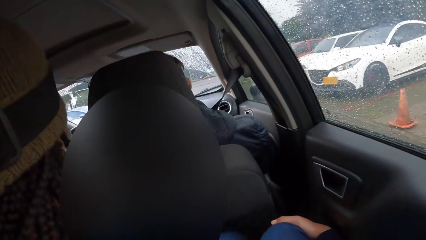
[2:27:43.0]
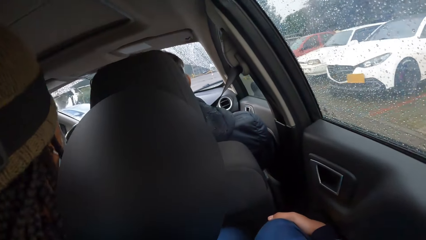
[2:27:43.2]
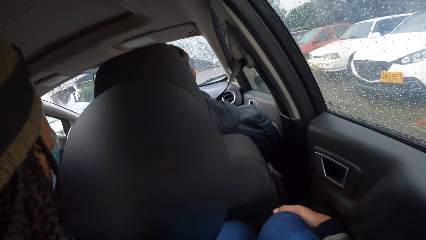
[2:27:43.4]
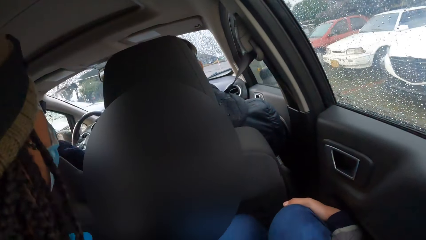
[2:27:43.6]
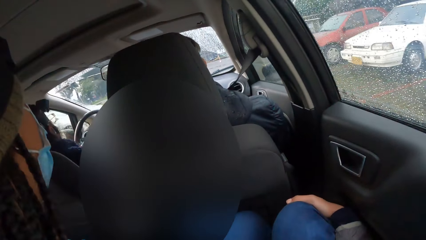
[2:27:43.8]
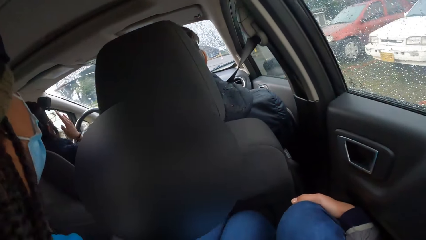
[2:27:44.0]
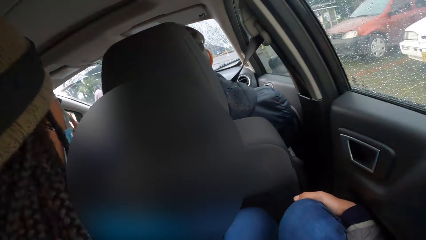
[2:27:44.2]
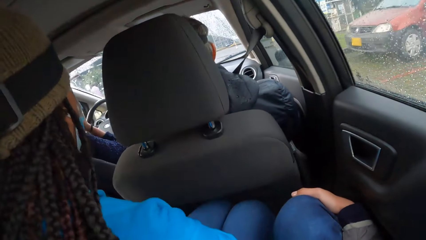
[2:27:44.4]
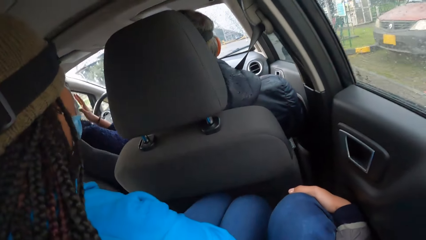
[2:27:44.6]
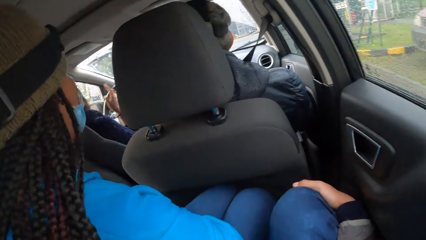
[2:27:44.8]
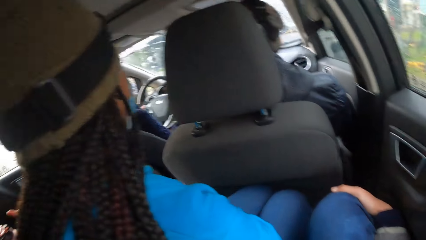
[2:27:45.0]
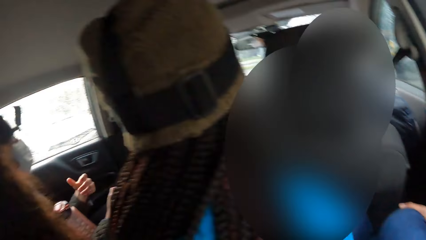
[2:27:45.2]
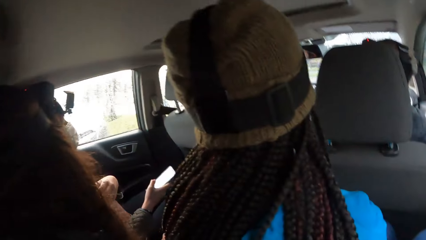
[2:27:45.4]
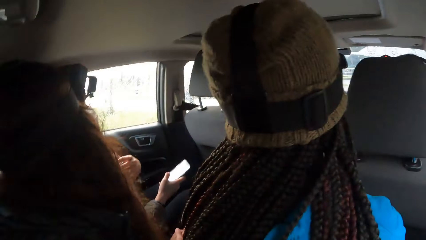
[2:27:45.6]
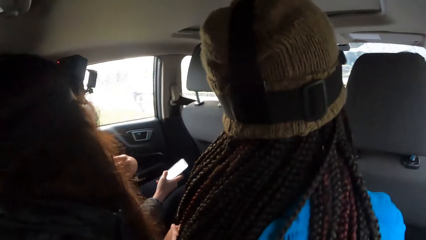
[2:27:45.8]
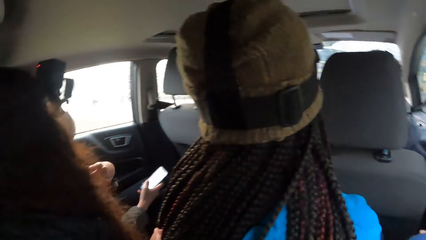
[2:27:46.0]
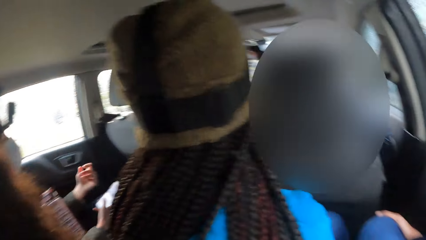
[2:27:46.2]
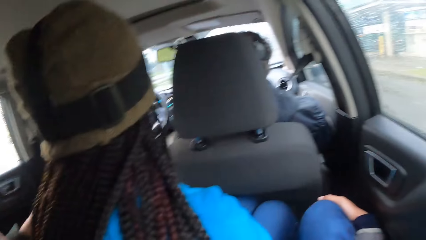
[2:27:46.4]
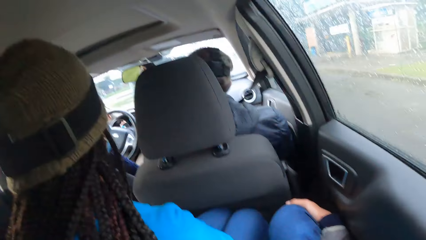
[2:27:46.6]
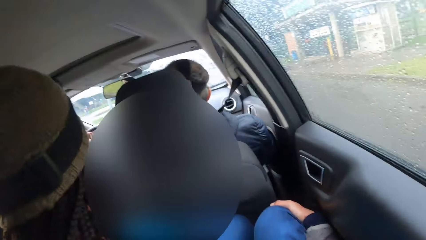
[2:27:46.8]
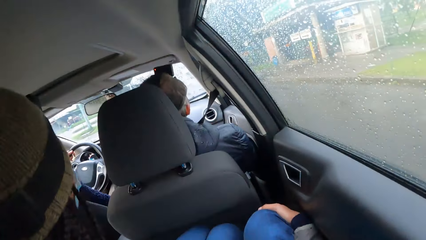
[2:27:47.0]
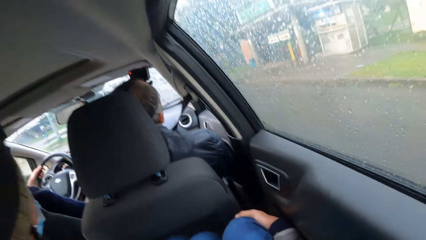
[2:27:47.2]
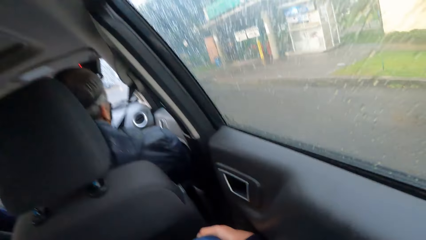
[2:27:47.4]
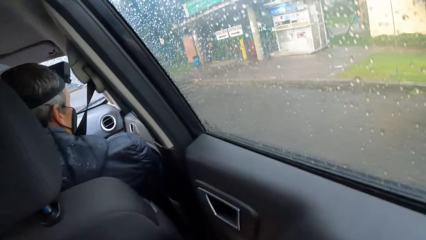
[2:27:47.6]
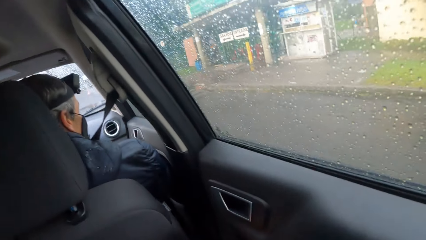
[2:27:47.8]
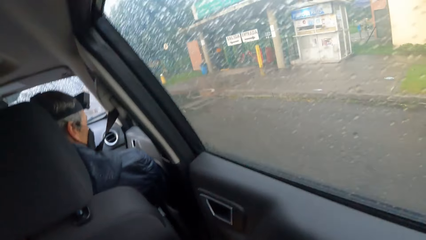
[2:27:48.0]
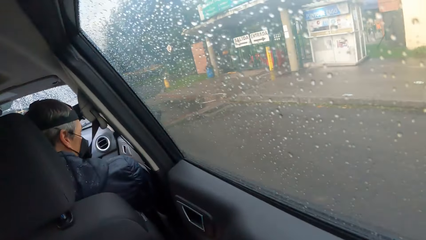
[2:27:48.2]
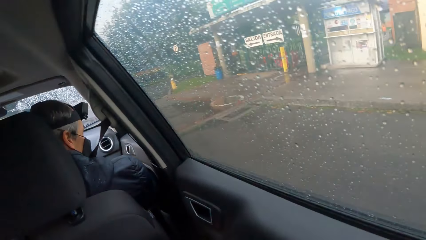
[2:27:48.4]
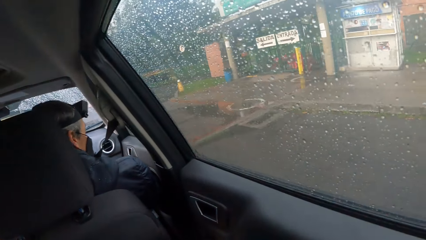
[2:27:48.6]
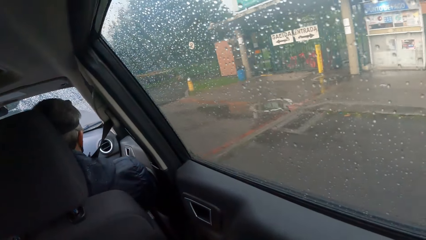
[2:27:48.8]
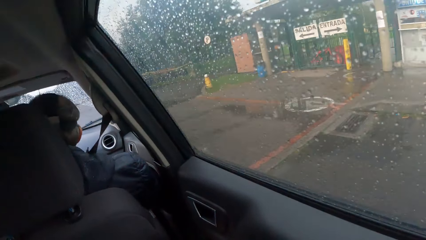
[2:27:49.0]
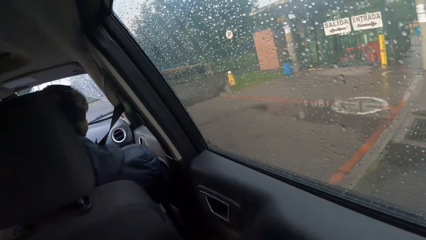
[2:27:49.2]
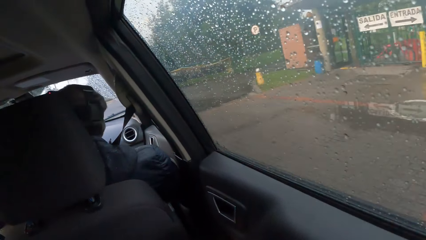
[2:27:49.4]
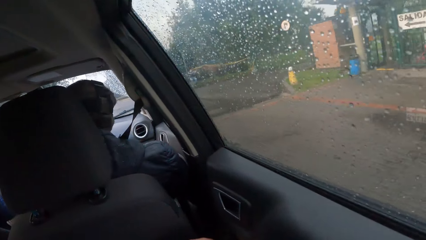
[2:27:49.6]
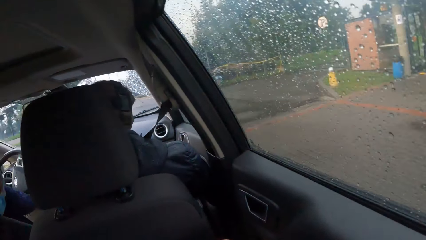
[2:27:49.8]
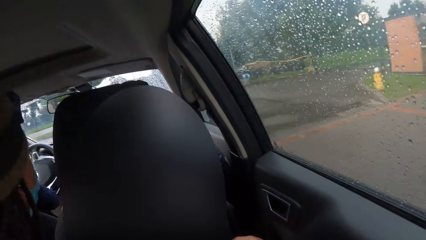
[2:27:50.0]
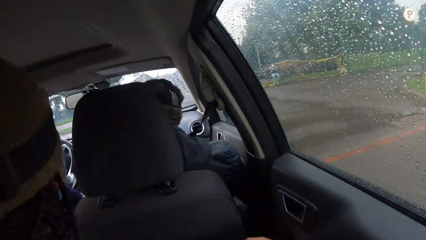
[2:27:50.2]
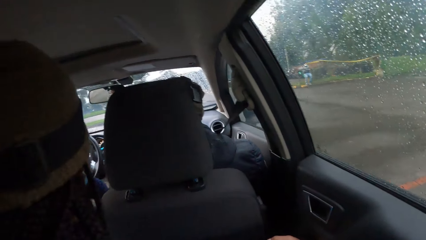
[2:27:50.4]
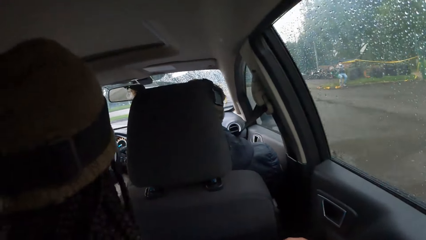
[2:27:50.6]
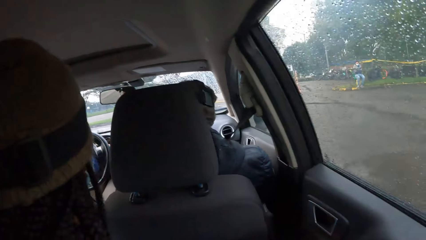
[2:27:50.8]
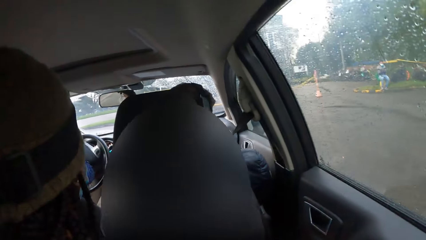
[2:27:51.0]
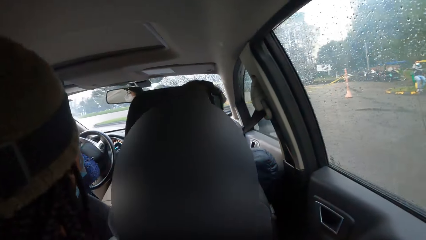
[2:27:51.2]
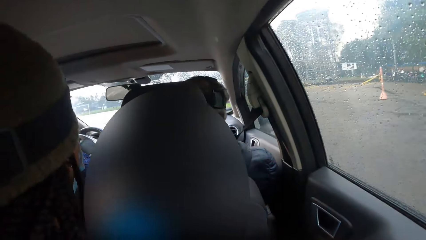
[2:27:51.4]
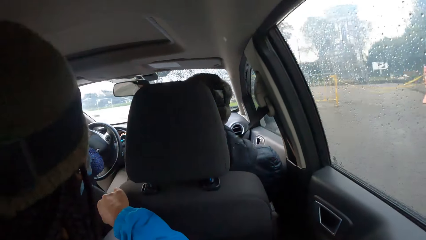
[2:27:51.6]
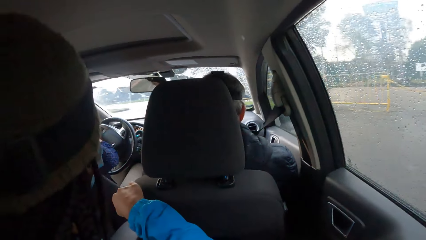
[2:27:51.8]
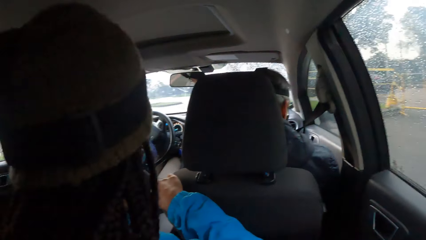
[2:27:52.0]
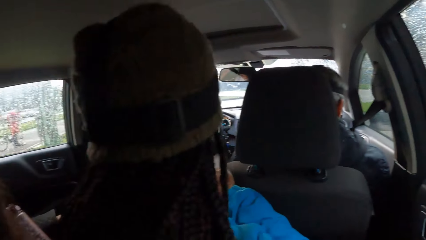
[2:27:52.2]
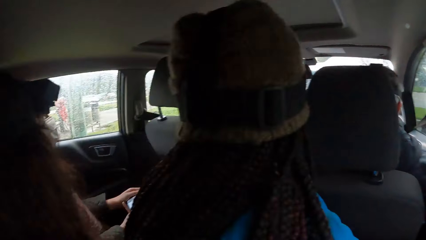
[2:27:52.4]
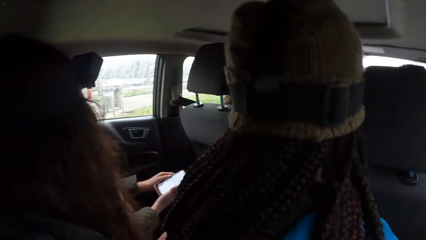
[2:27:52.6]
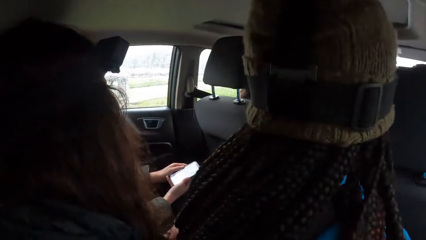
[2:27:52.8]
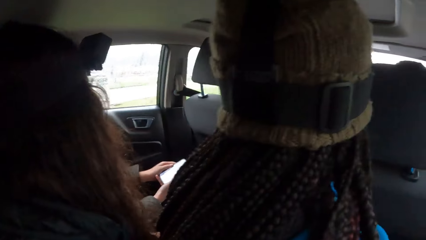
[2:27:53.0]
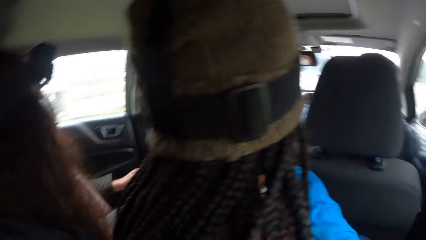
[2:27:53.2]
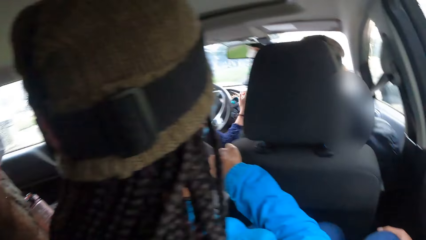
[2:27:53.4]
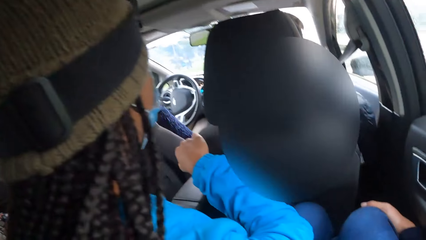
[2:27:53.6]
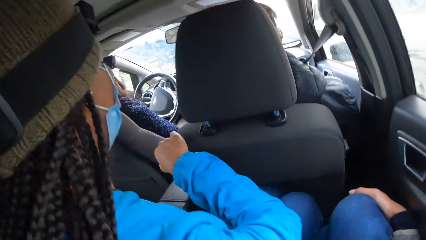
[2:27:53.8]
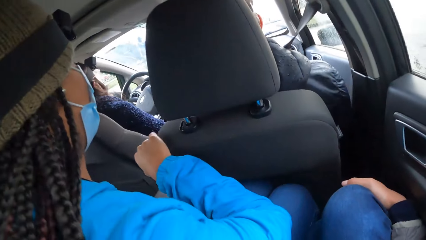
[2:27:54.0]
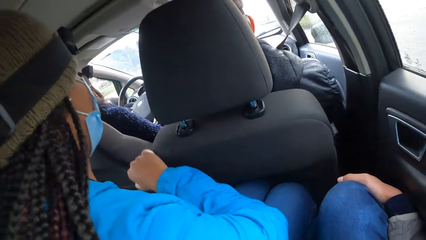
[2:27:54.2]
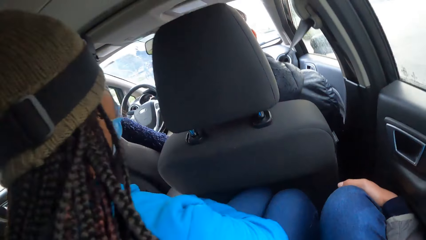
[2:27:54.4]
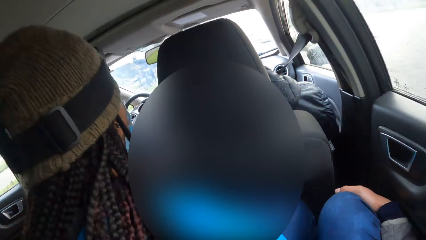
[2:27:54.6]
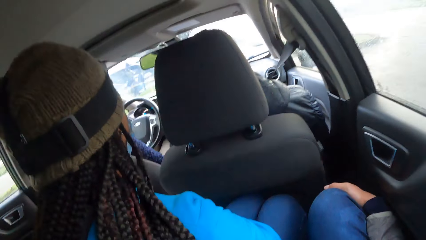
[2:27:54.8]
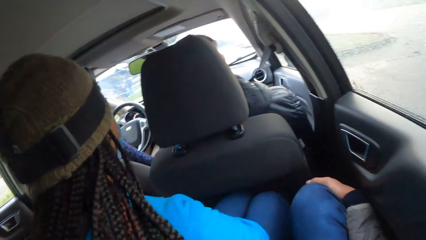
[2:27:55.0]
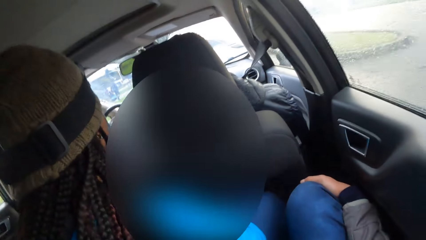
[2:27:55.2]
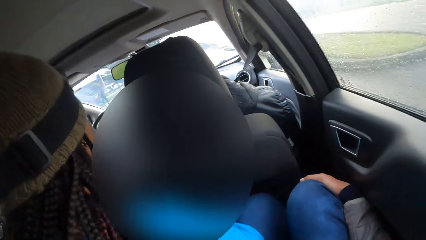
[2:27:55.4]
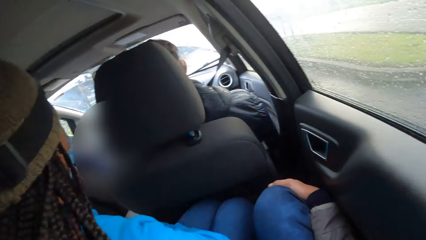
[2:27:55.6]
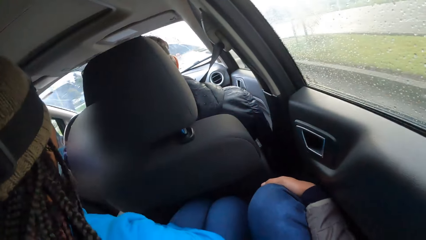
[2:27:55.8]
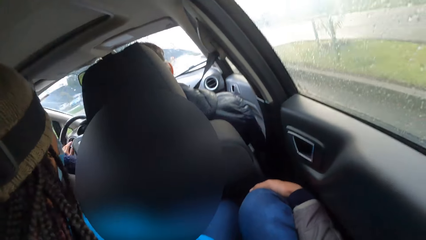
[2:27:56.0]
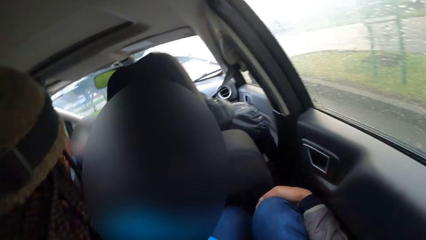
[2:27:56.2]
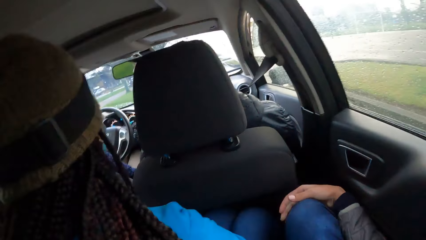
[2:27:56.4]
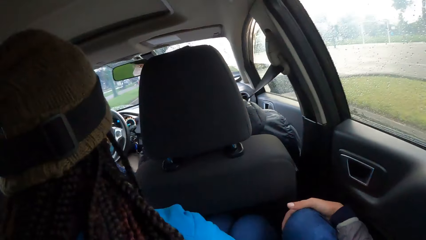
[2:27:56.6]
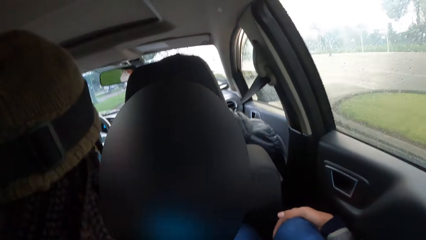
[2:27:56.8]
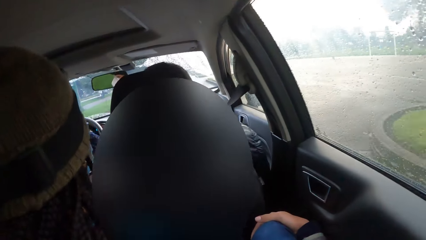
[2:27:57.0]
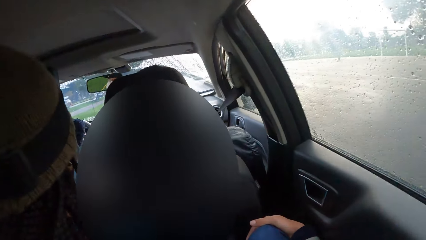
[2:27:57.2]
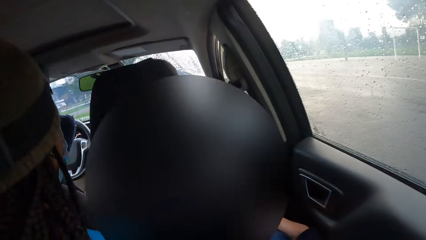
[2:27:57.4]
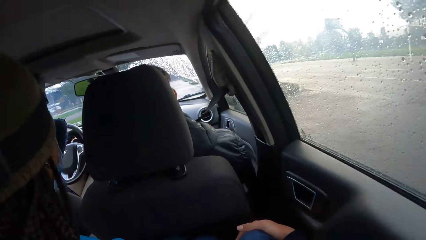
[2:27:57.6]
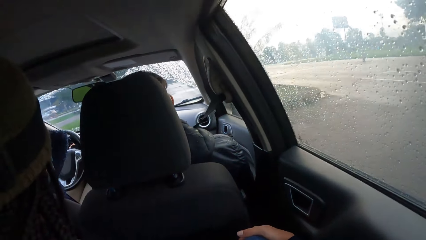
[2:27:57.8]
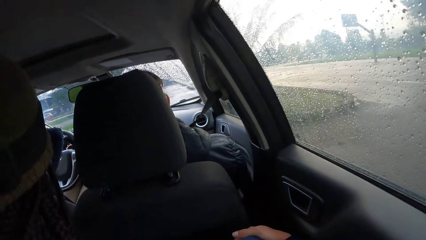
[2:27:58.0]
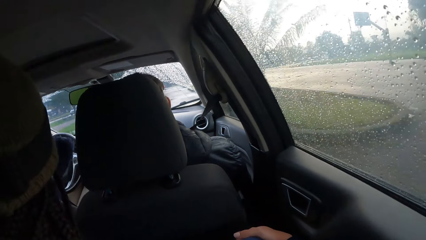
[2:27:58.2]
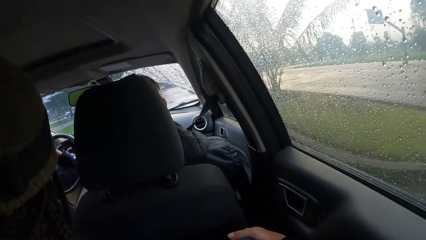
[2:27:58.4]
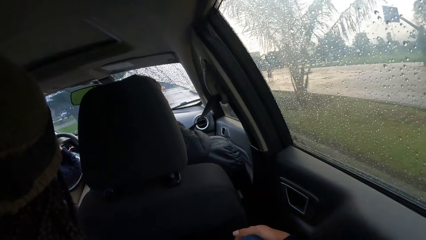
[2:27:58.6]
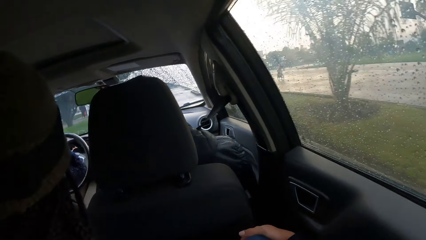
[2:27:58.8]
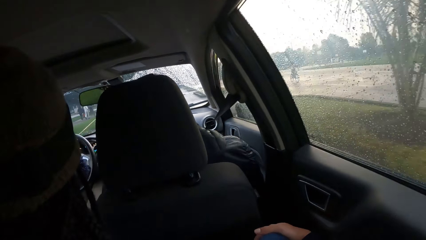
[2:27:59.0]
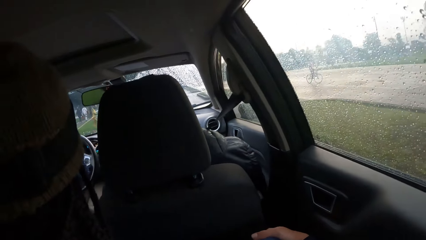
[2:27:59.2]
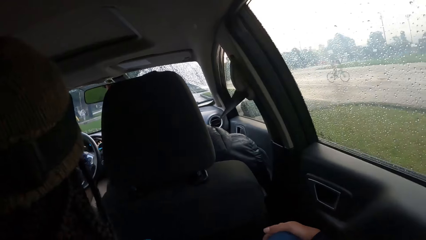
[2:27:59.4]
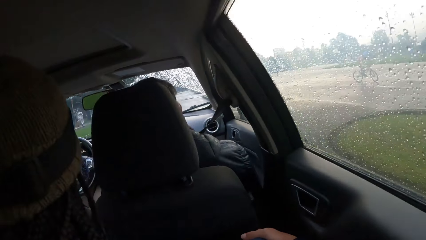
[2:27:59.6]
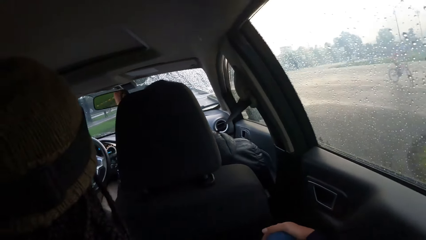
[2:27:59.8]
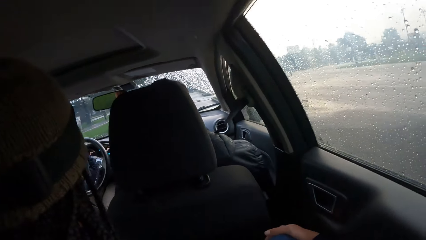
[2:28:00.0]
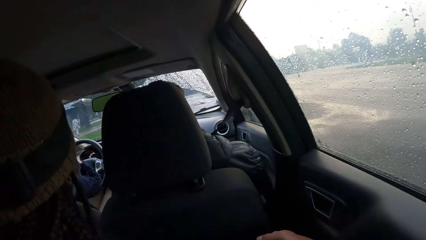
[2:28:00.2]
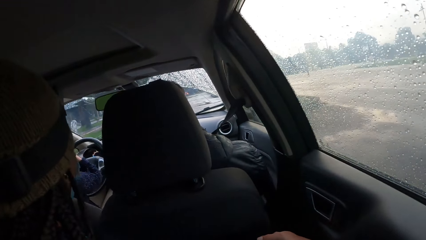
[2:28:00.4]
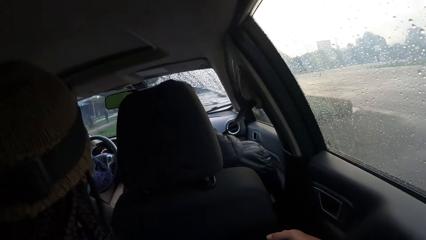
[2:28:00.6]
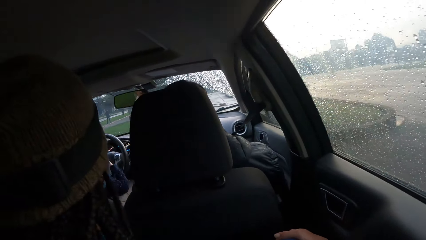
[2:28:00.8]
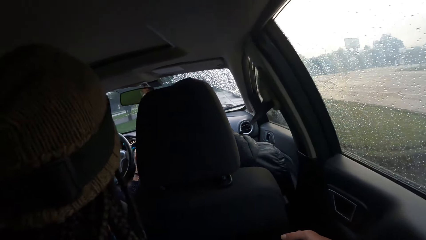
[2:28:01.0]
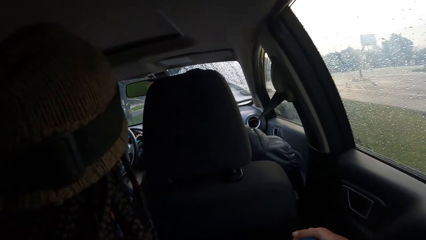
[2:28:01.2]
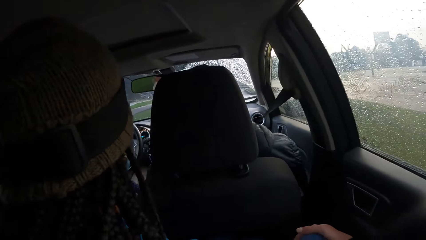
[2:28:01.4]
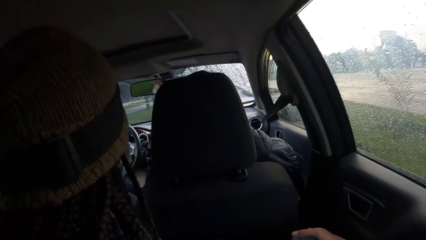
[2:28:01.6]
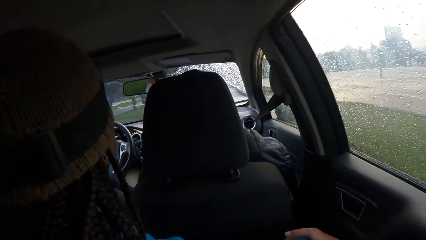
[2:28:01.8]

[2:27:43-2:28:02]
The camera wearer looks at the passengers in the car. A woman turns the steering of the car in the driver seat with her hands. The camera wearer looks outside the car window.
